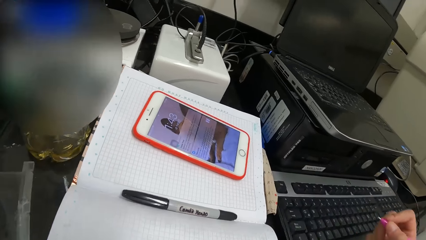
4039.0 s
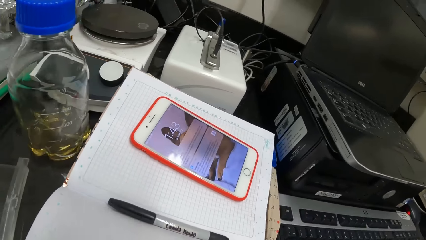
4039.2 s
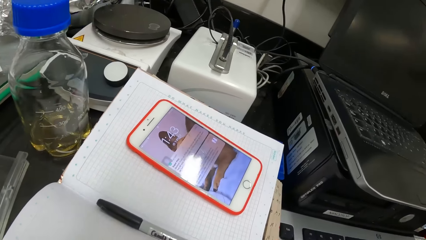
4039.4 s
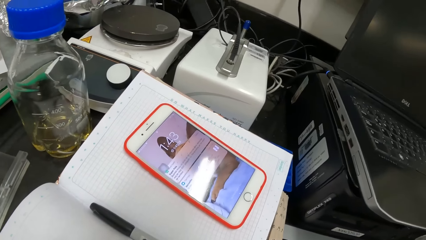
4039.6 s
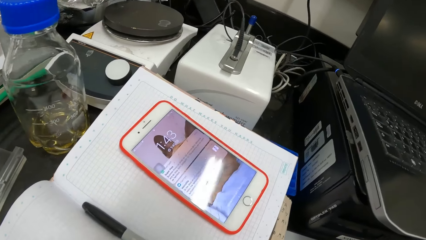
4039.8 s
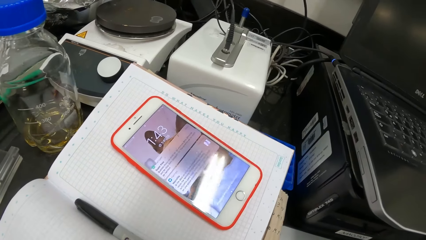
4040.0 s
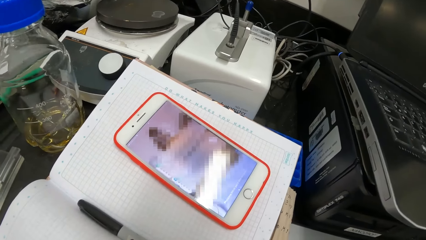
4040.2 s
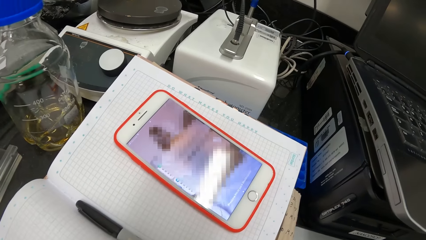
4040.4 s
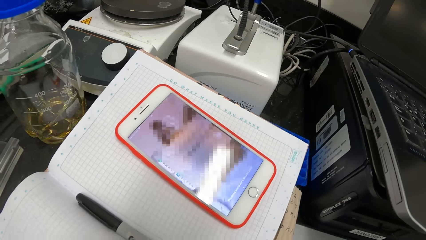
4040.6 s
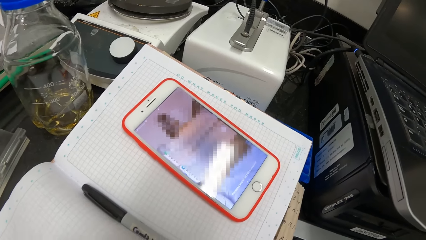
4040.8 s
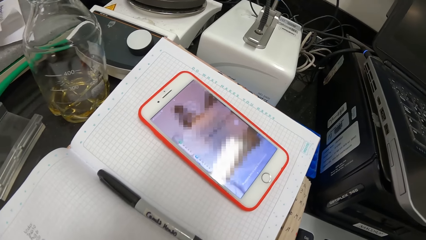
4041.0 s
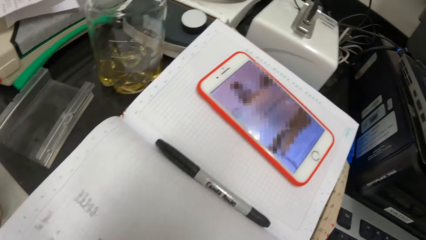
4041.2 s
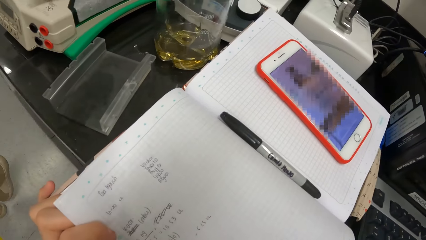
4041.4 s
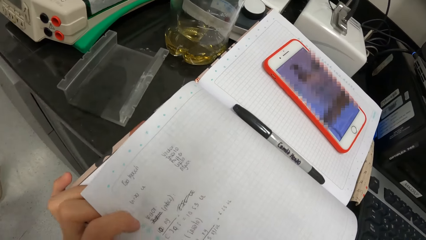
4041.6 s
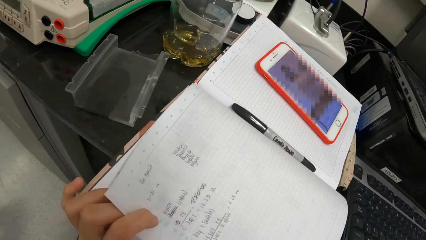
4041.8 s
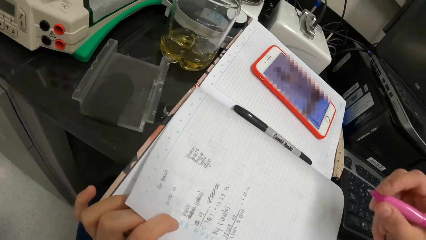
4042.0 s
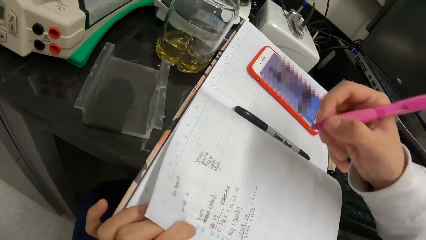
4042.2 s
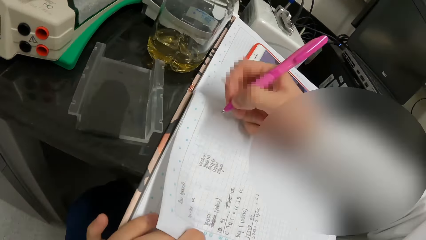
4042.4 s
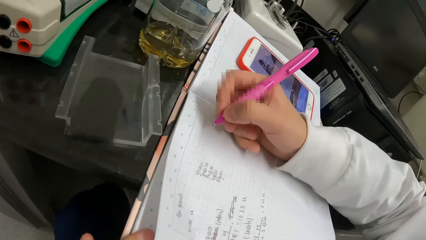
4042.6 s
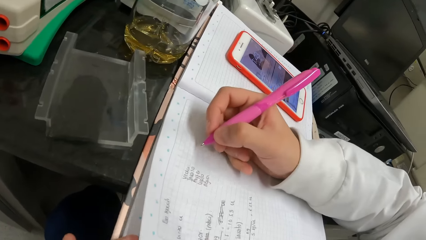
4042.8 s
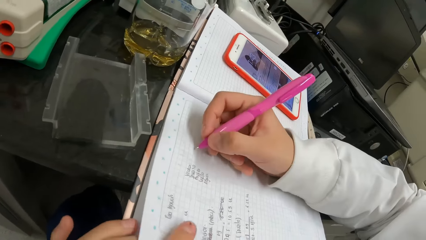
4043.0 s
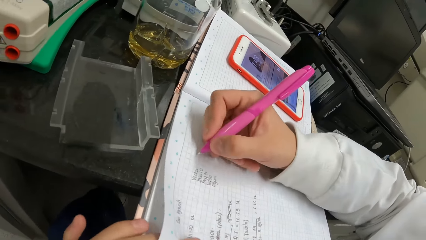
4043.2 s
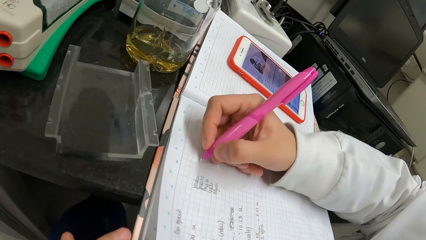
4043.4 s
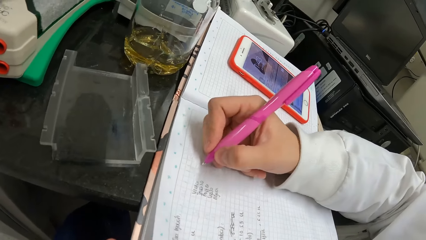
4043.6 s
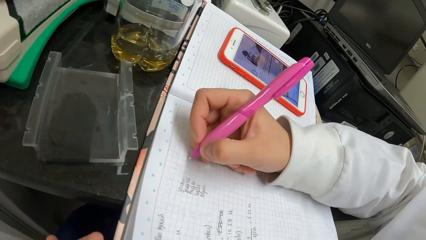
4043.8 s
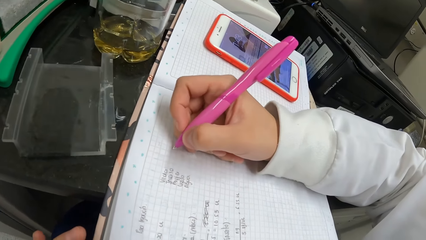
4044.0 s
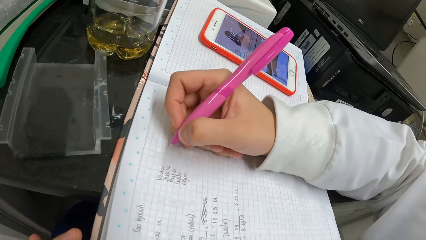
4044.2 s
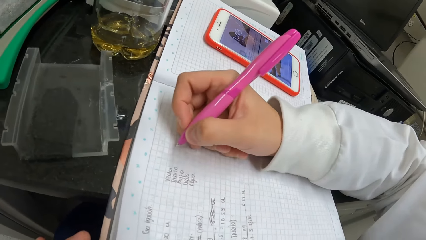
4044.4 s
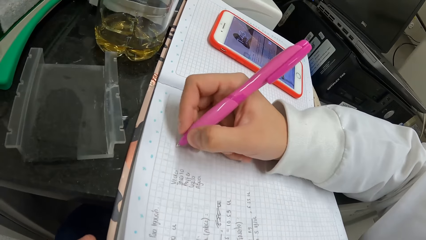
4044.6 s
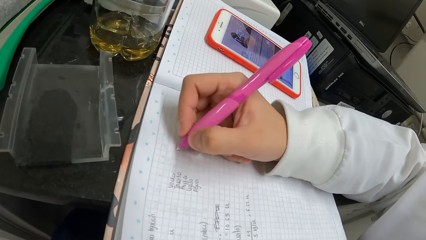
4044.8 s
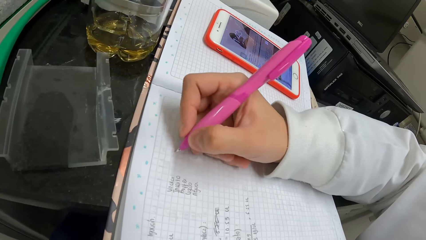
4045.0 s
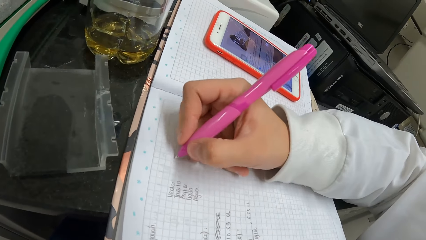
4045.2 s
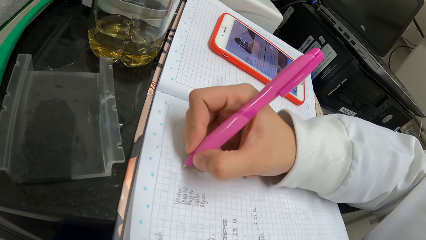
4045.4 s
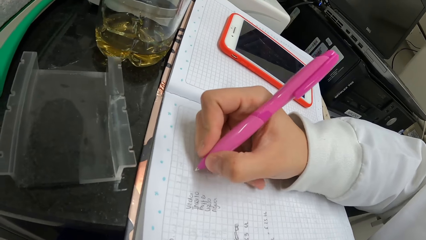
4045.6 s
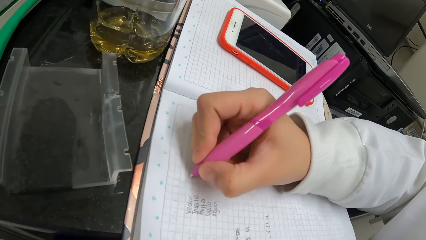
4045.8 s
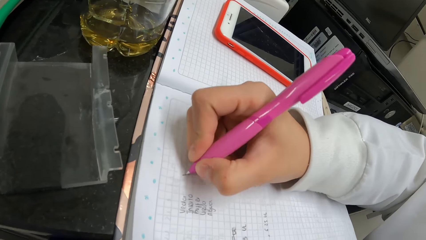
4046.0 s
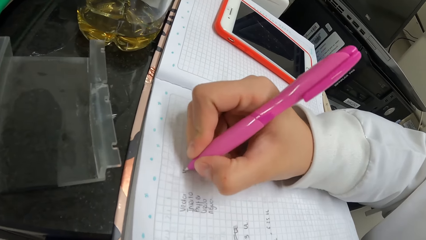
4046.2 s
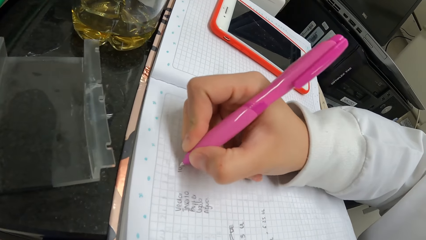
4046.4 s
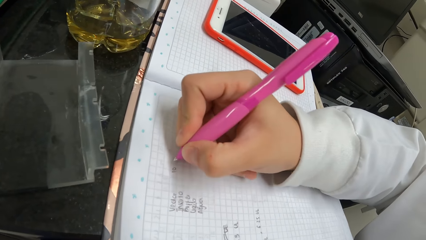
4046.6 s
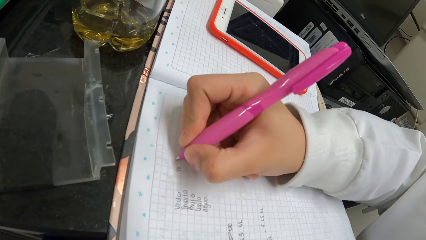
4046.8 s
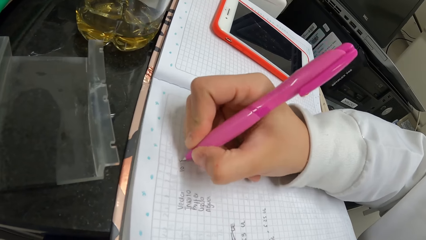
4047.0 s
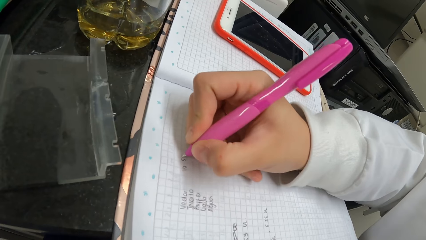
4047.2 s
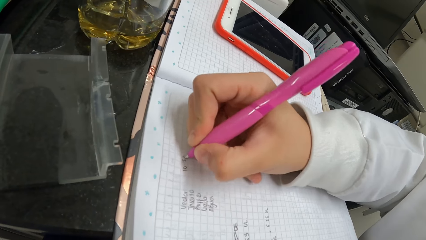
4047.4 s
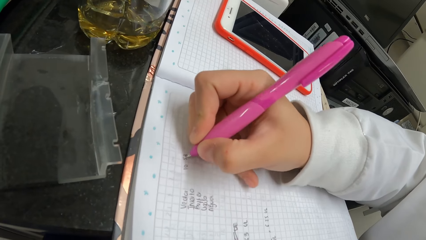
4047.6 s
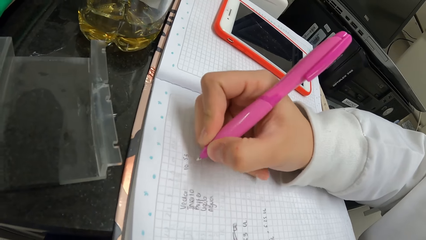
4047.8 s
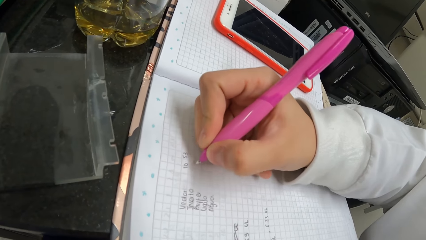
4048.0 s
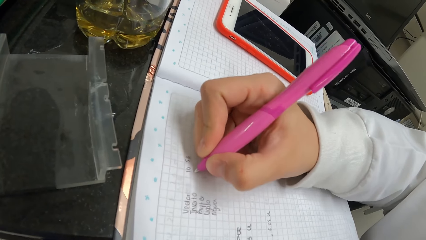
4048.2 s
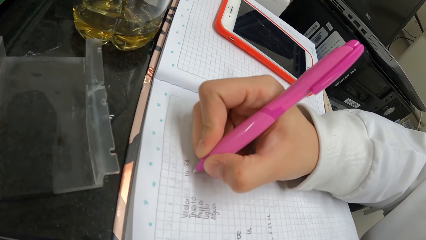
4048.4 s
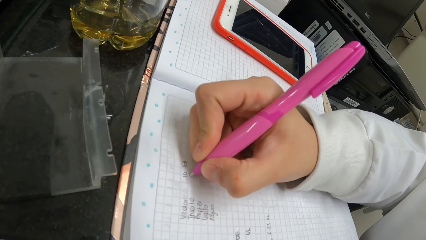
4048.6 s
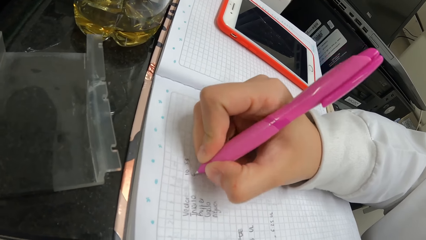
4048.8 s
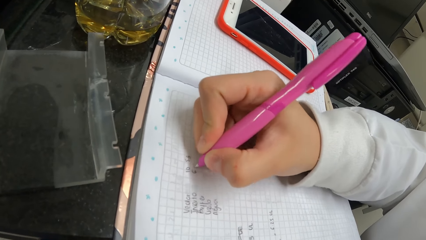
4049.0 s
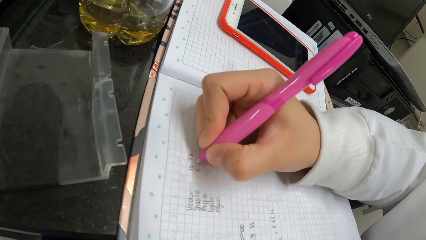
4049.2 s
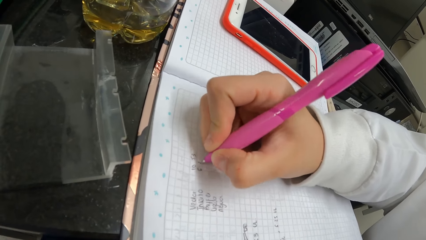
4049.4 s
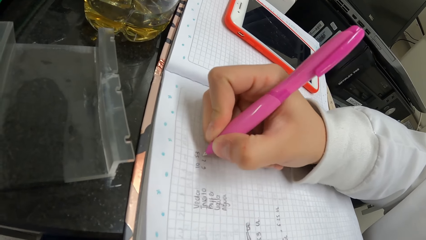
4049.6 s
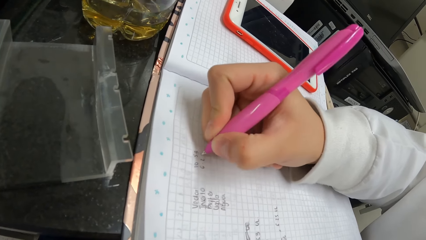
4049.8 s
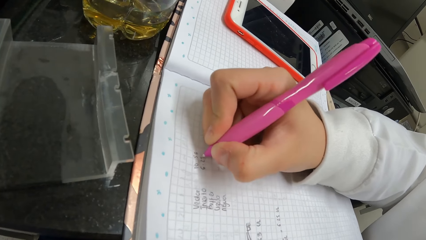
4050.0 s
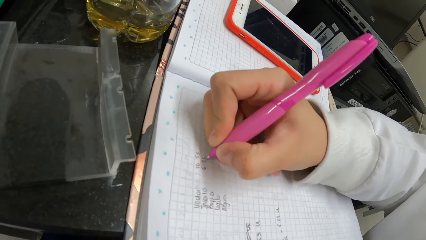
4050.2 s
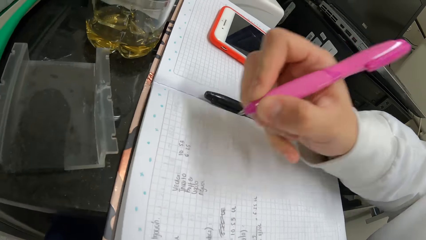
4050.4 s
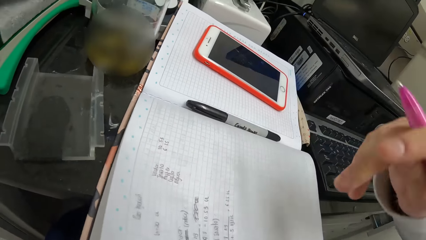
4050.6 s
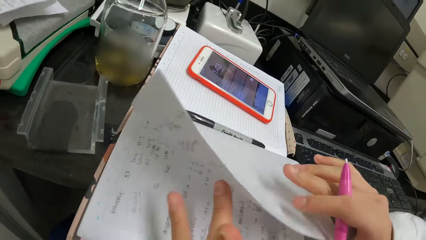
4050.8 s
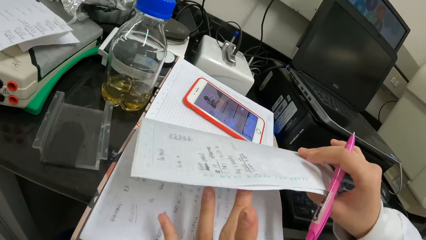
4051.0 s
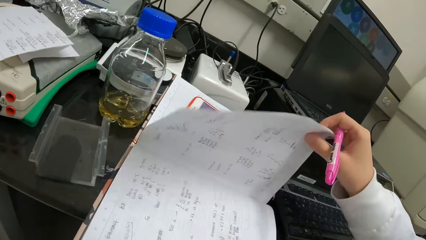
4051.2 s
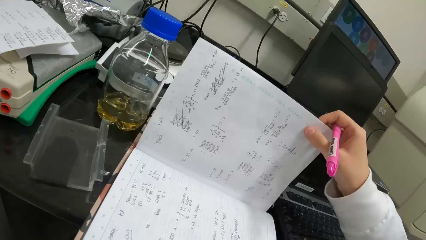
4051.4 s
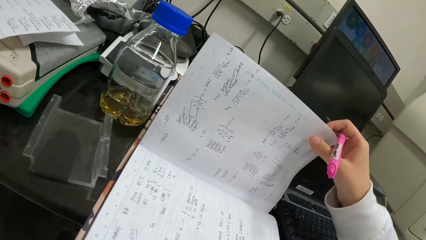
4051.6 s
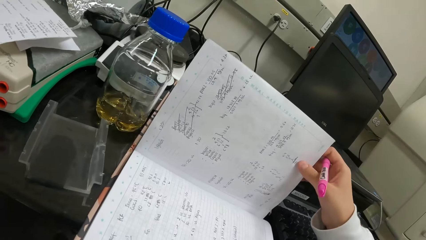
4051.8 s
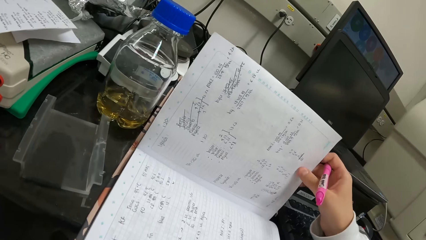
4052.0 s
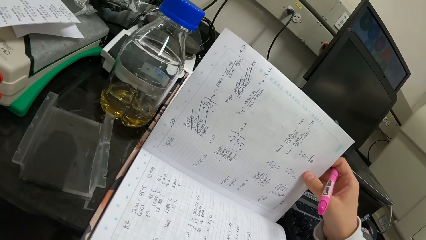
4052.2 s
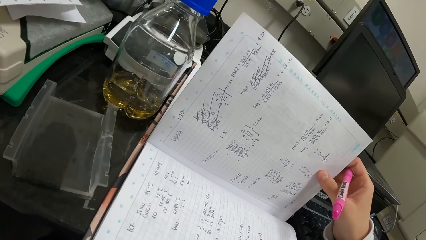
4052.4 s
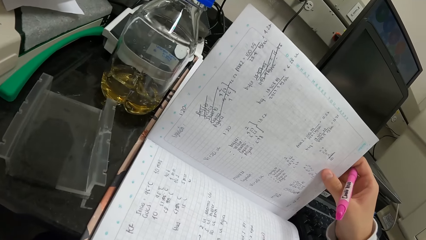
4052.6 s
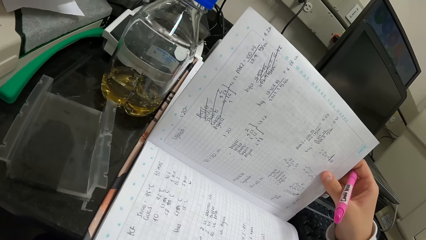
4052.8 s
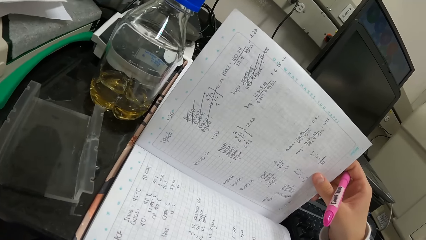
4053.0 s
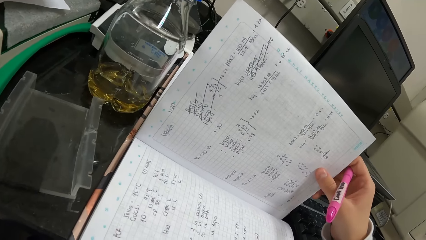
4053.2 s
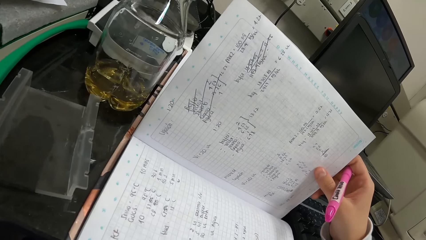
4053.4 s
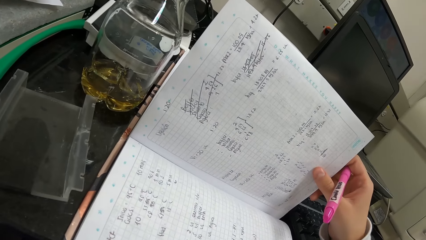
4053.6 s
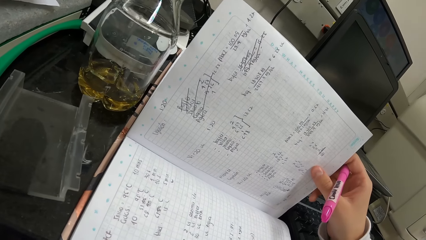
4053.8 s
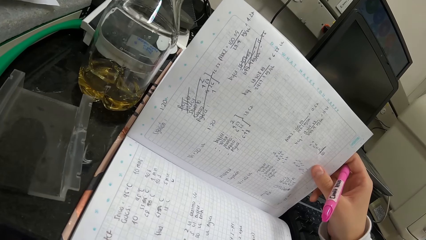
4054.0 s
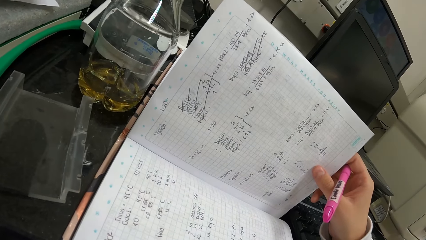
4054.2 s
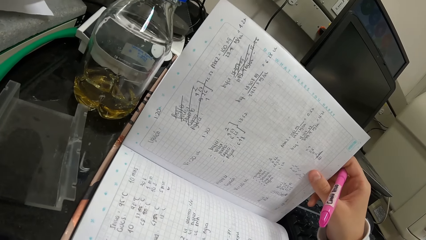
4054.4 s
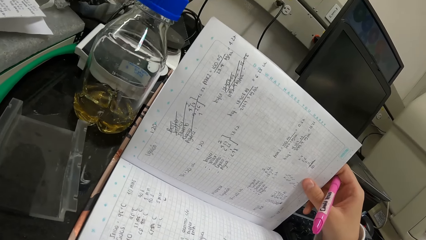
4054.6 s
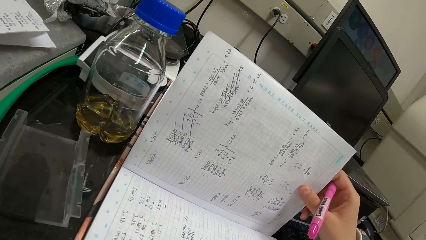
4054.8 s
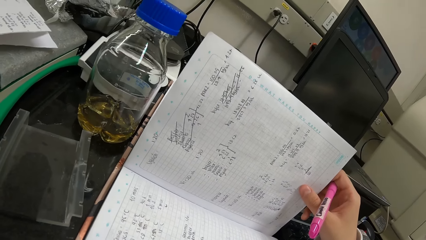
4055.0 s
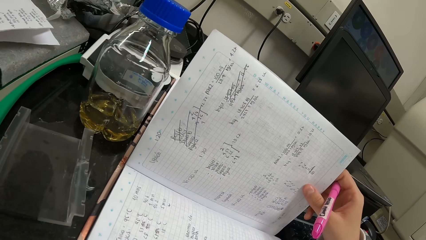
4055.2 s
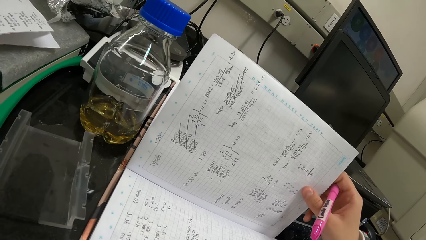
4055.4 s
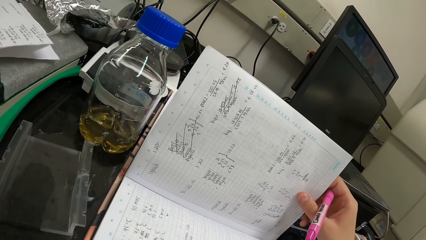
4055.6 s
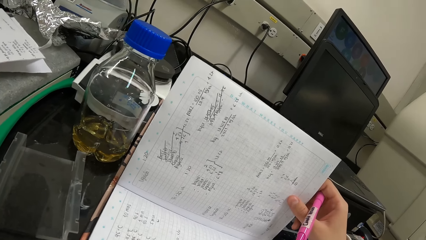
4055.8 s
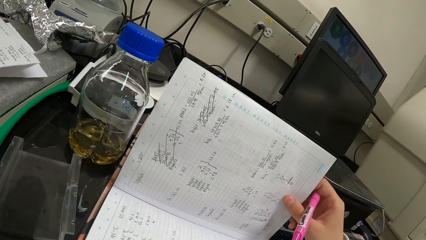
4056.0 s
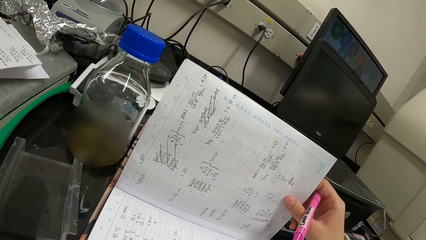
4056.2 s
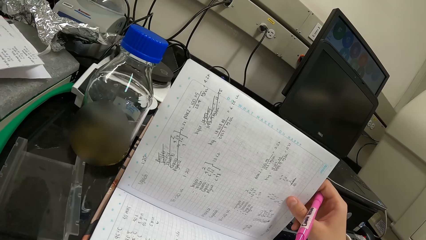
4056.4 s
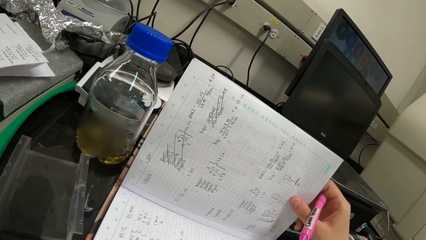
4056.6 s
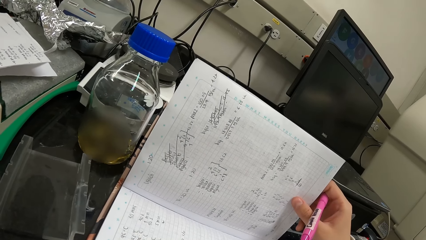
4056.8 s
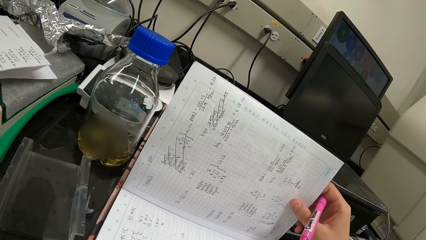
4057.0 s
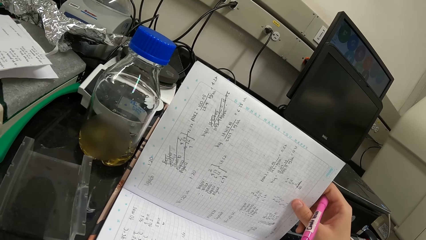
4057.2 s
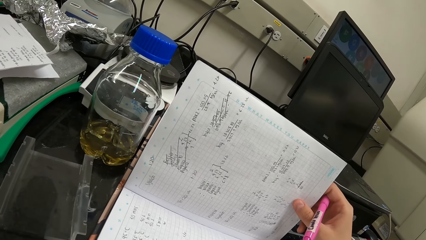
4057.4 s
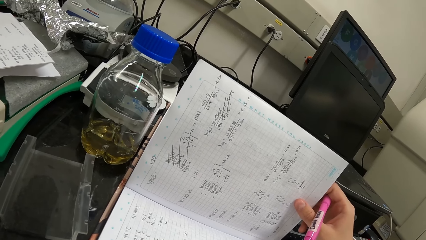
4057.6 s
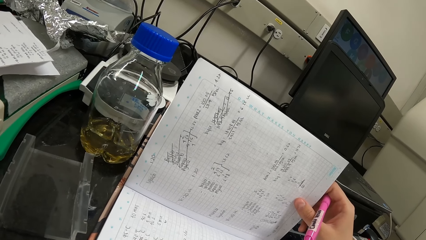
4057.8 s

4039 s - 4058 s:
The camera wearer moves the pen. They look at the phone. They look at the book. They move the pen. They look at the book. They write on the book. They move the pen. They hold the pages. They turn the page of the book. They look at the book.
